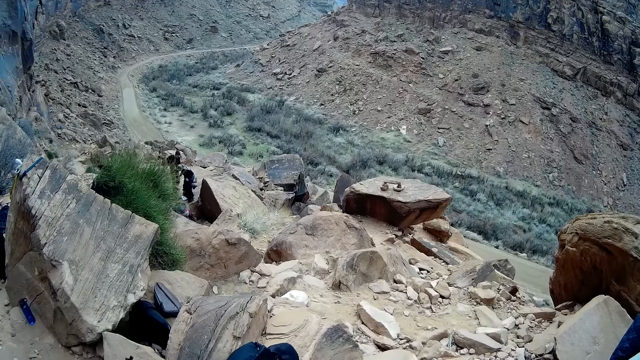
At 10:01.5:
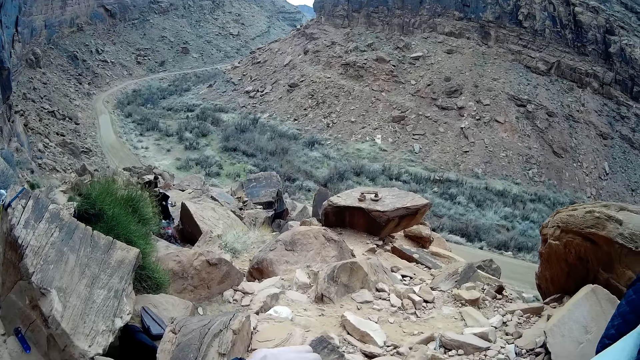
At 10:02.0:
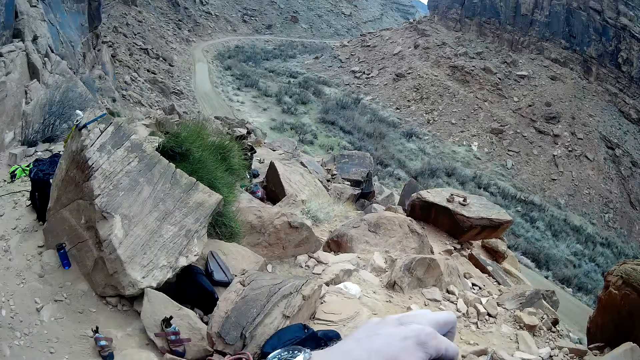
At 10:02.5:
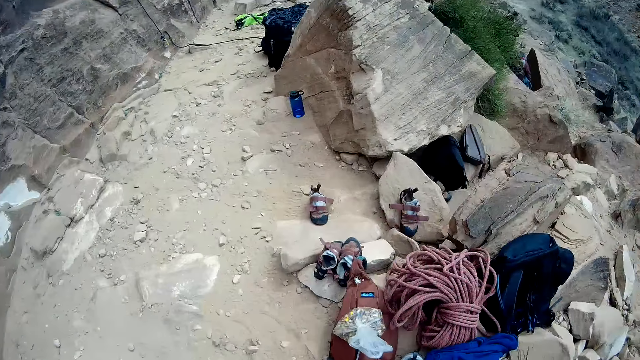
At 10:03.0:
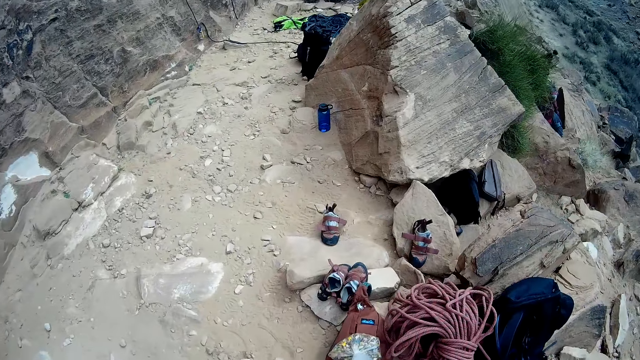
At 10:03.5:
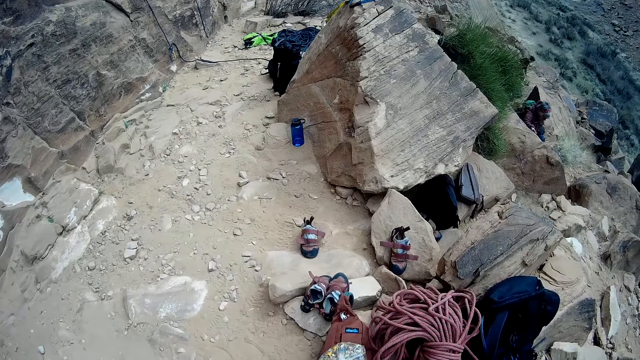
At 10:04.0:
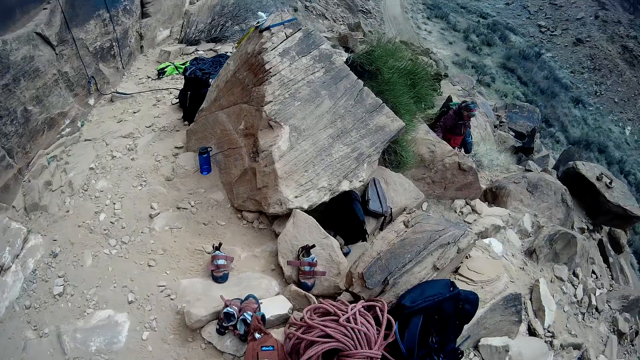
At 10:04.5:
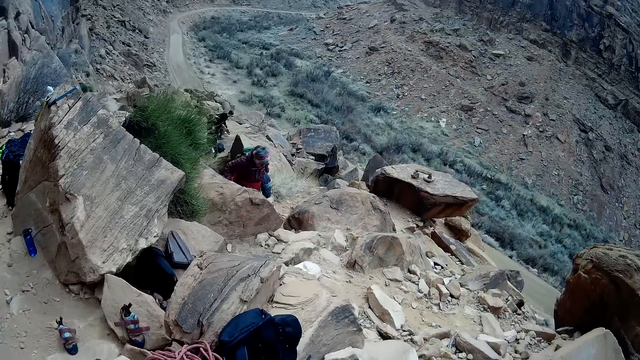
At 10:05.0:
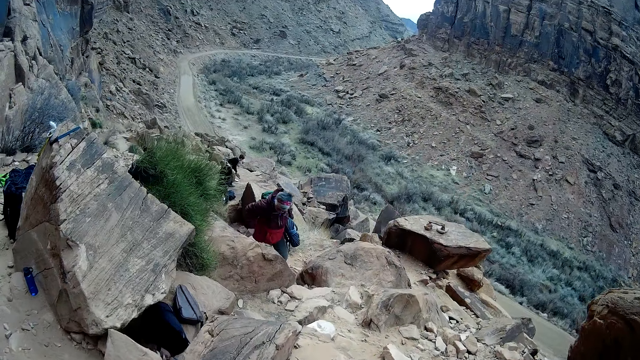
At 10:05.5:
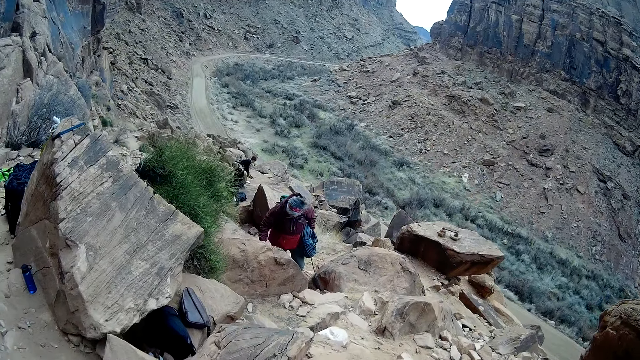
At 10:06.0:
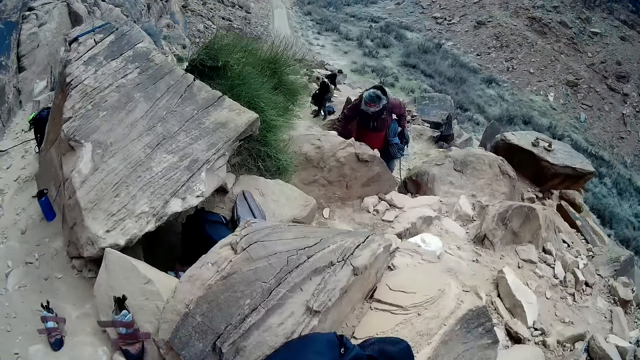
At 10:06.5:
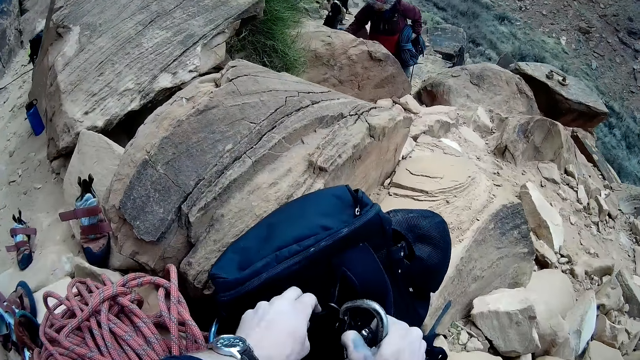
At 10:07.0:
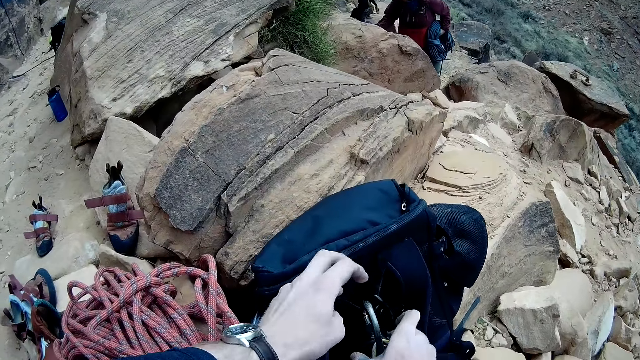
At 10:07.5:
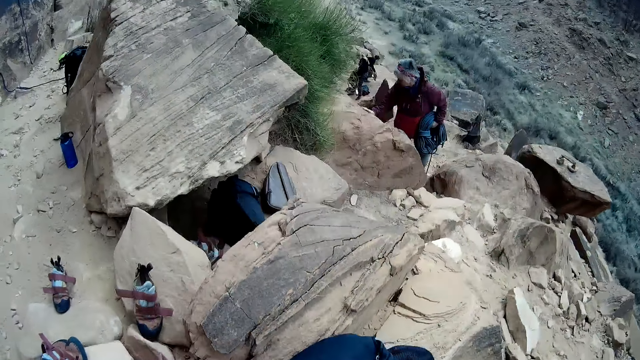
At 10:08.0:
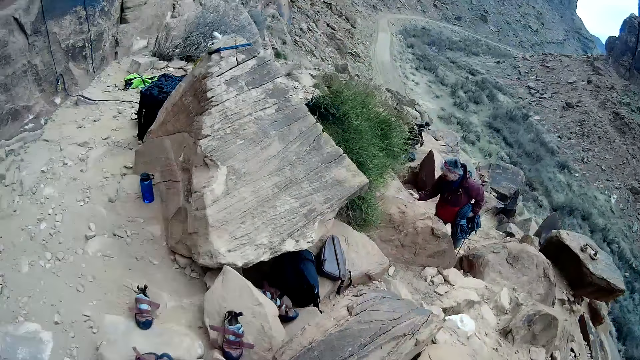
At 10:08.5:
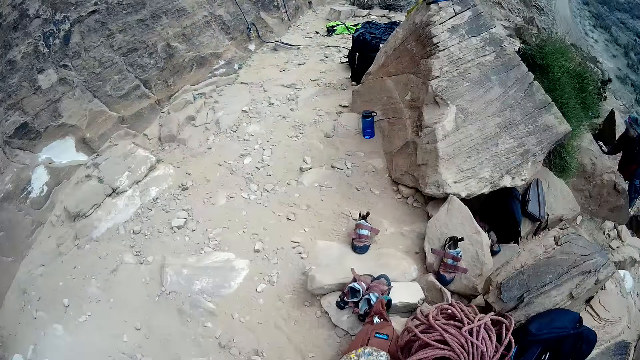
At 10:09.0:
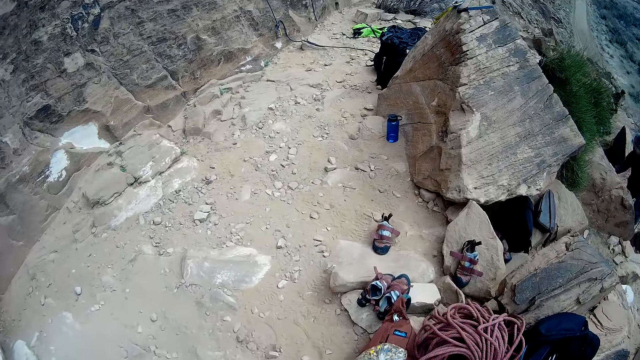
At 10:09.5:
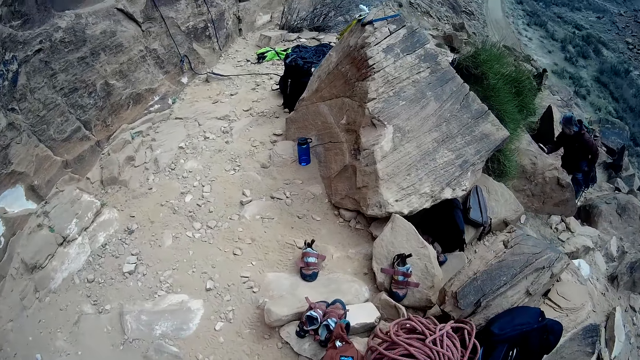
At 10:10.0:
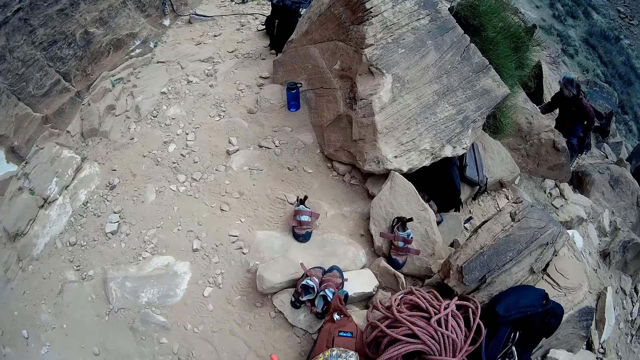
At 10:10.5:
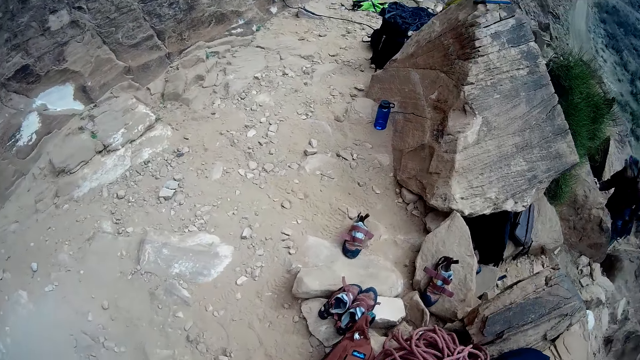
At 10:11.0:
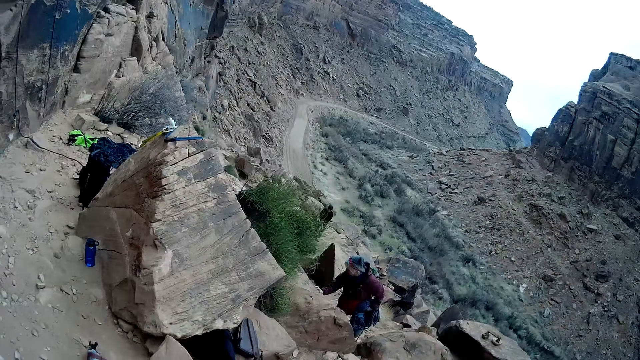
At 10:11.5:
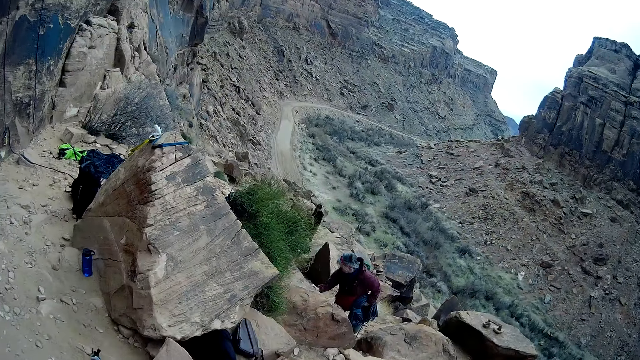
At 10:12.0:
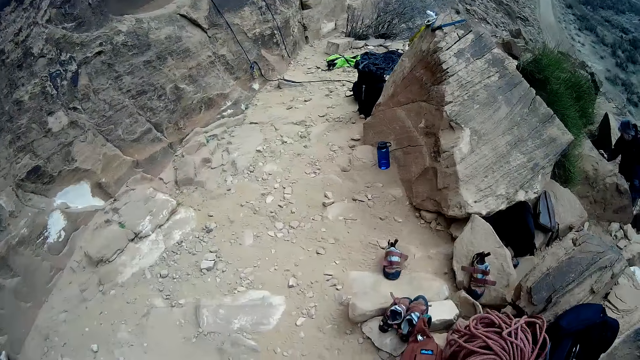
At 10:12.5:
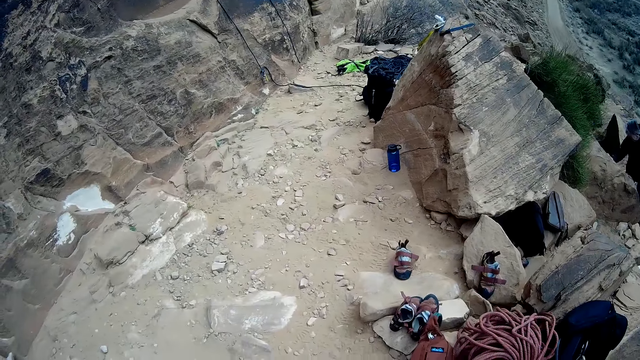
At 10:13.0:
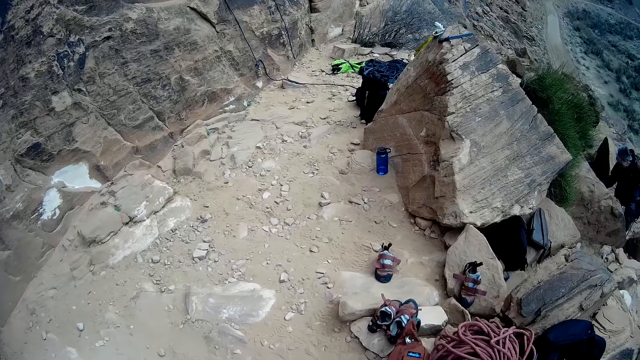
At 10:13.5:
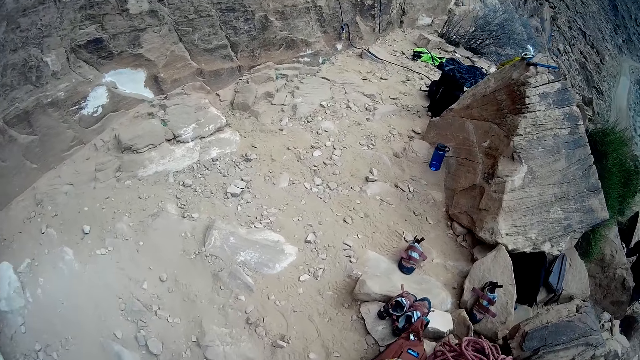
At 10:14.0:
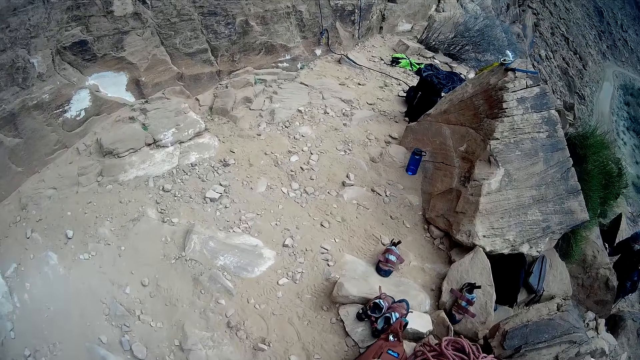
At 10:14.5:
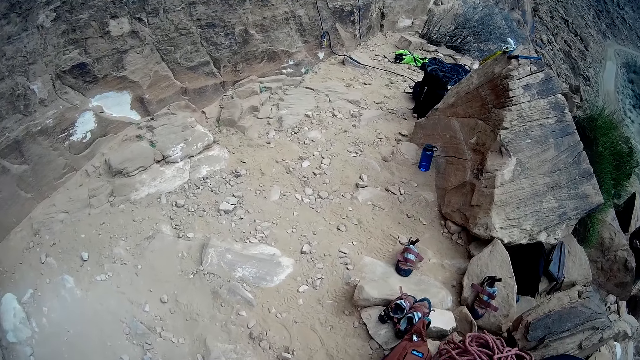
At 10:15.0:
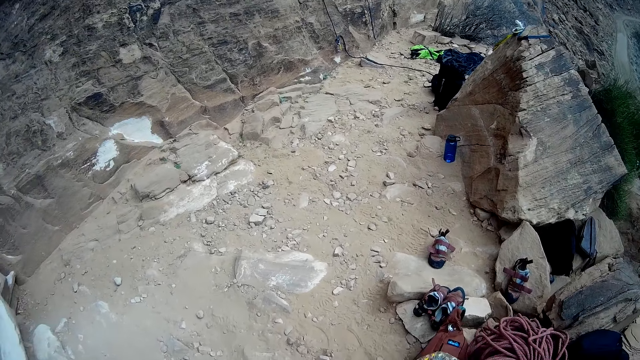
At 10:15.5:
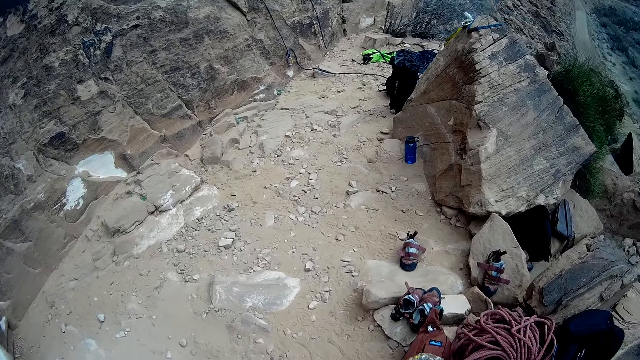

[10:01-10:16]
A man walks up the mountain. The camera wearer attaches a carabiner to a backpack with both hands. They look around.

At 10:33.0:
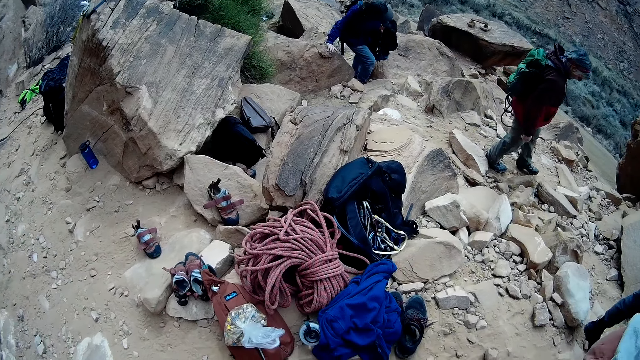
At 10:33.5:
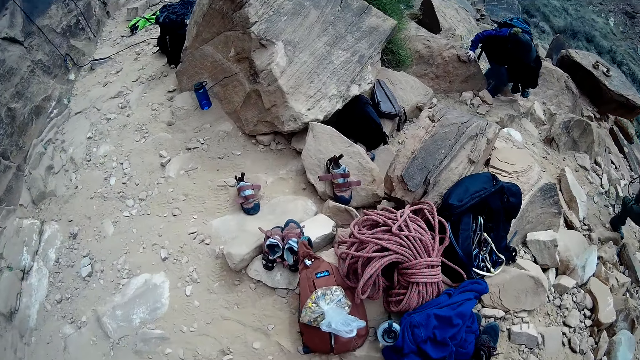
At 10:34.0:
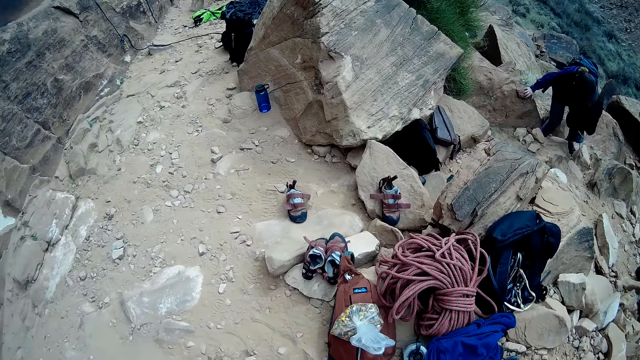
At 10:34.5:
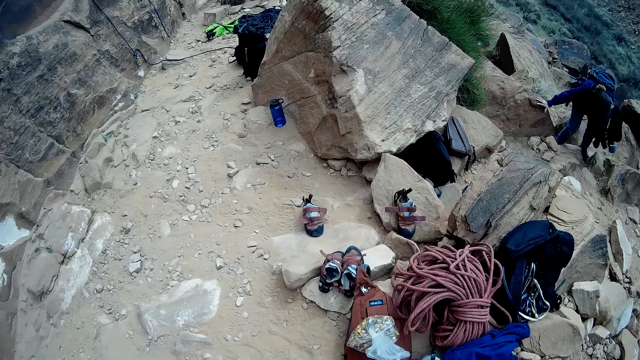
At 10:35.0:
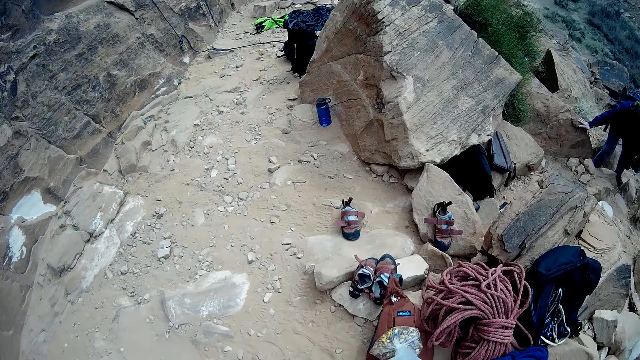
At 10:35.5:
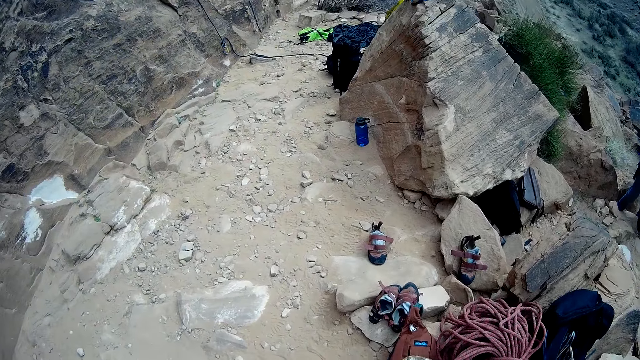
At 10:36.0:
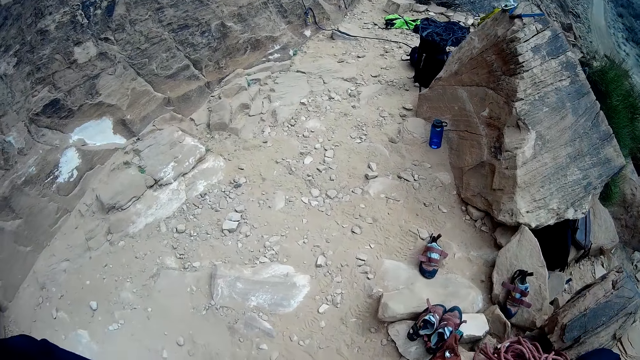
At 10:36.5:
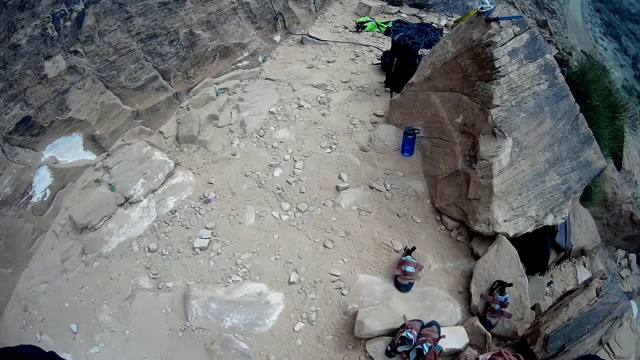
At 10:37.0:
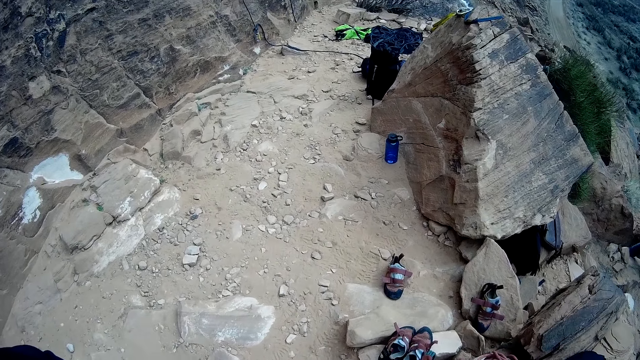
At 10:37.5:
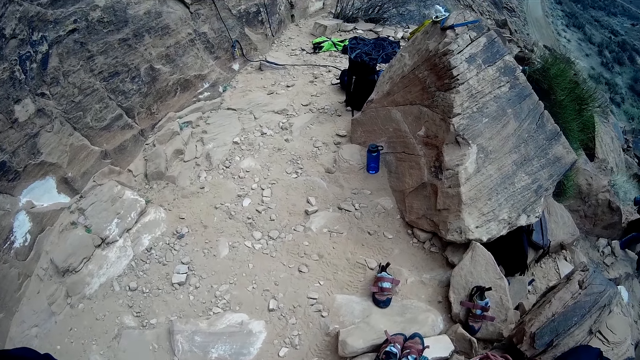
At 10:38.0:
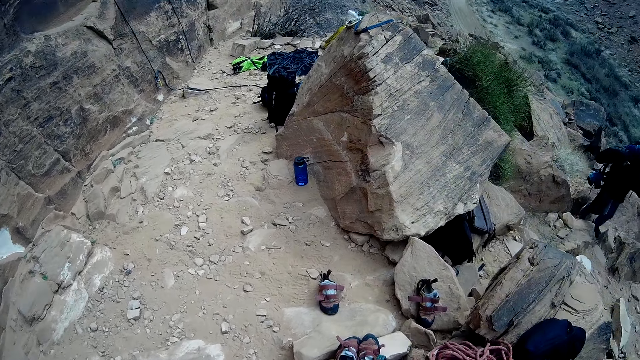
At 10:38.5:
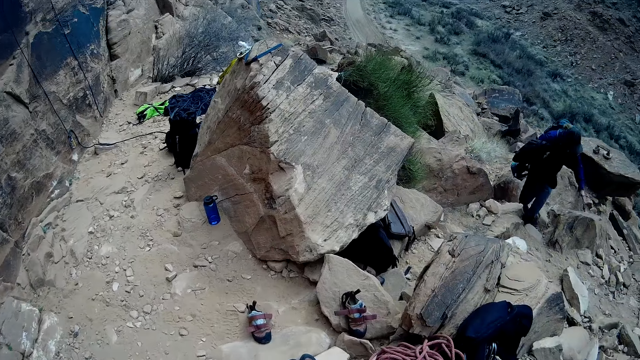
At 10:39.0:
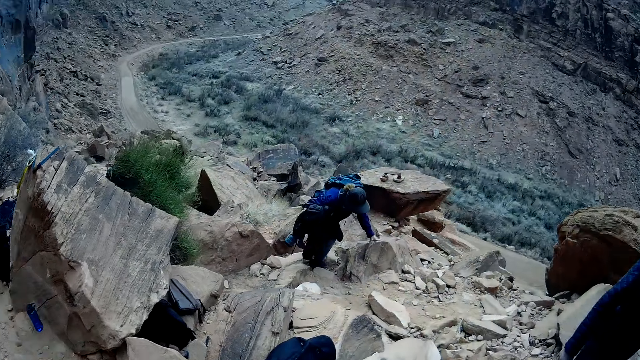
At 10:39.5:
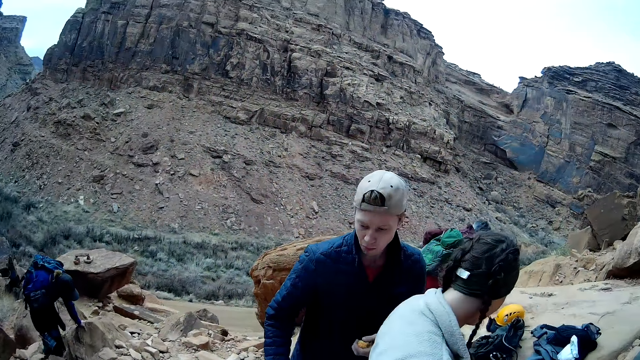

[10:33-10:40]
A man walks up the mountain.
